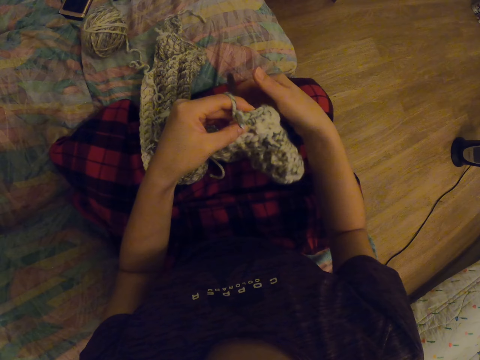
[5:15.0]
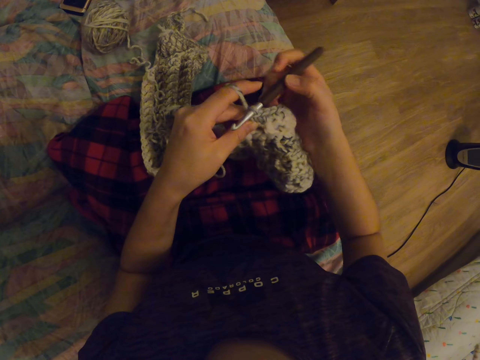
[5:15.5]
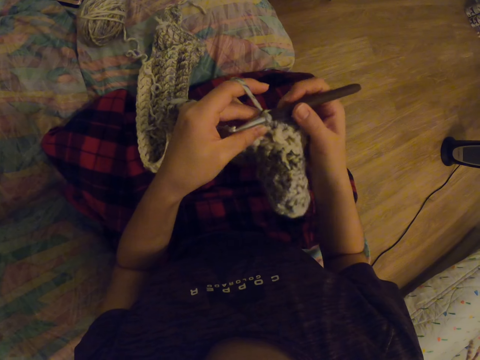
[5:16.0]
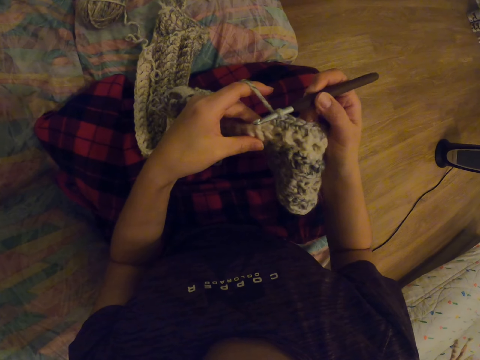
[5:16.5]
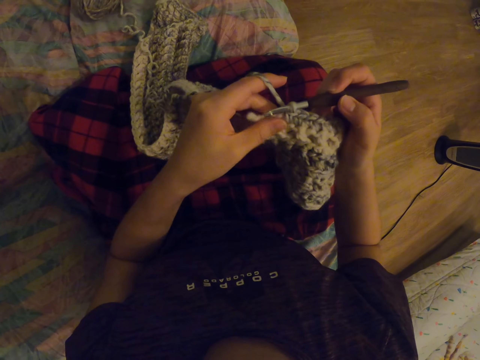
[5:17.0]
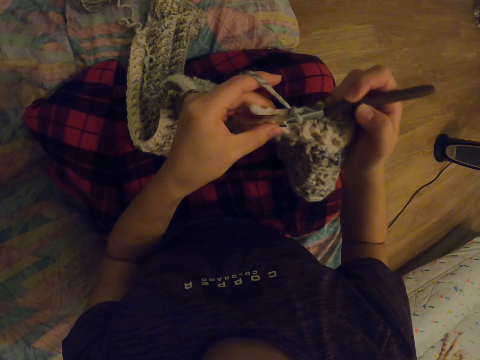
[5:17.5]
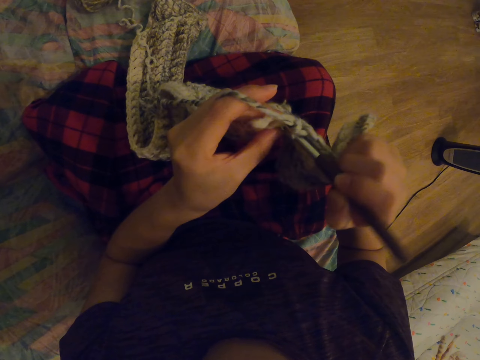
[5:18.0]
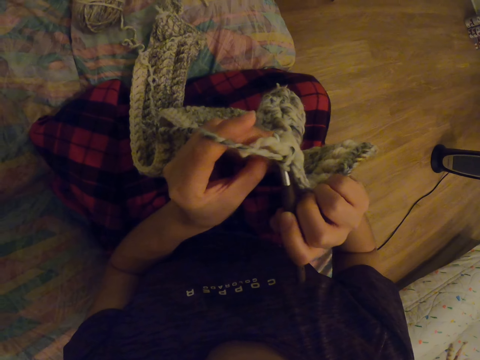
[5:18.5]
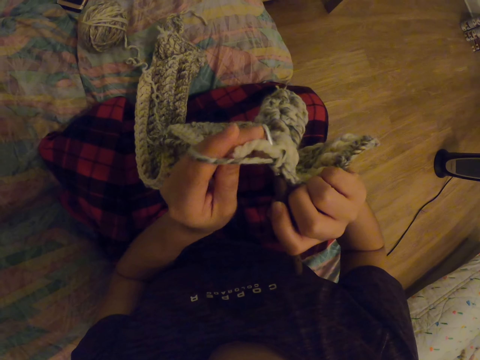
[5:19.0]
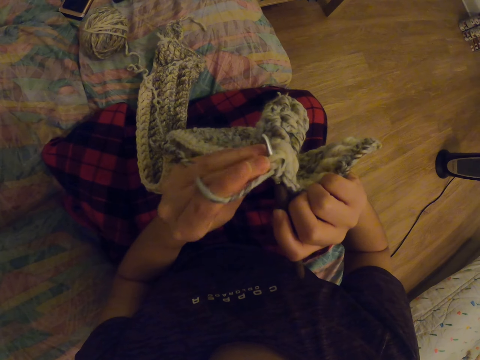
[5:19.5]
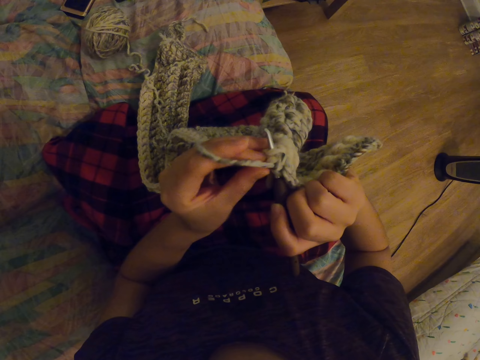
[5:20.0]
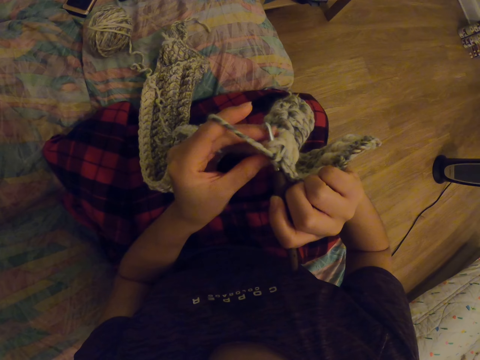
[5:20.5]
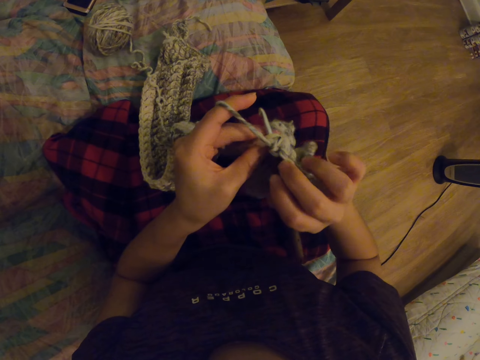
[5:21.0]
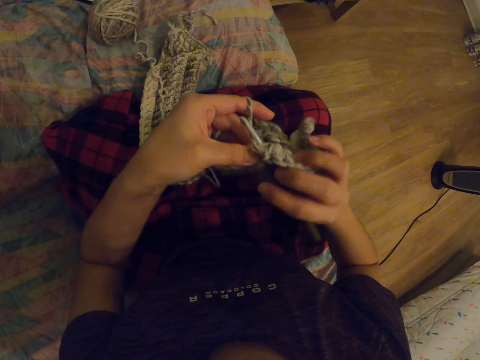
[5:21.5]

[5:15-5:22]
The camera wearer stretches the garment. They knit the garment with a crochet hook.

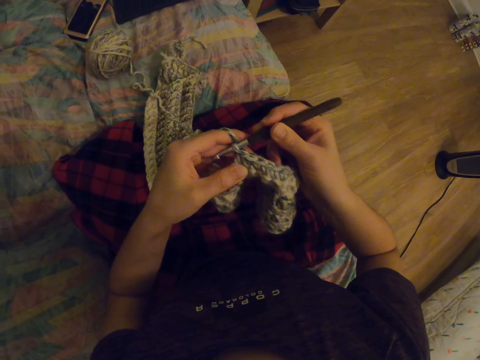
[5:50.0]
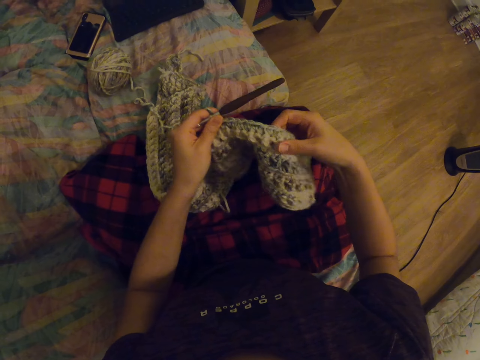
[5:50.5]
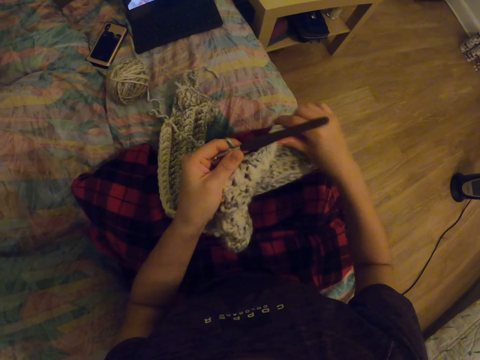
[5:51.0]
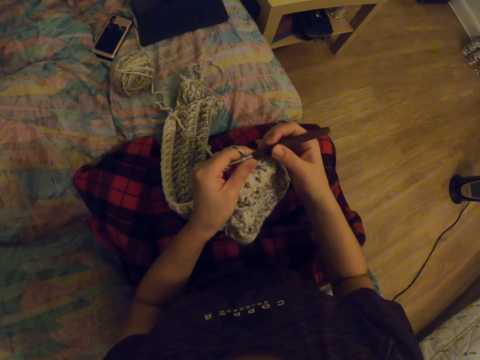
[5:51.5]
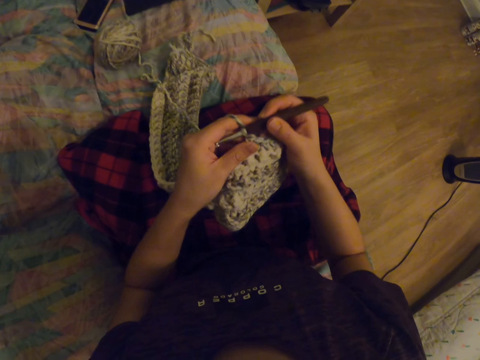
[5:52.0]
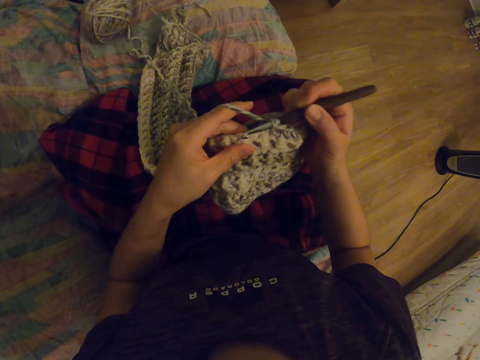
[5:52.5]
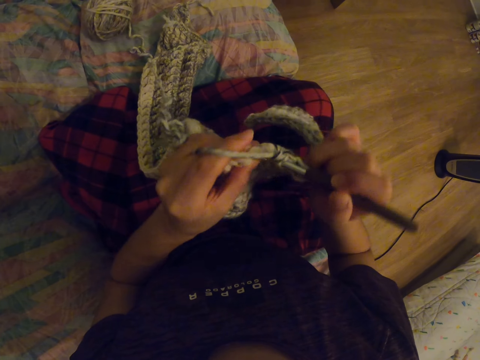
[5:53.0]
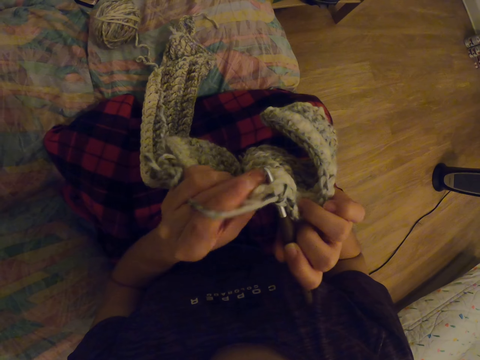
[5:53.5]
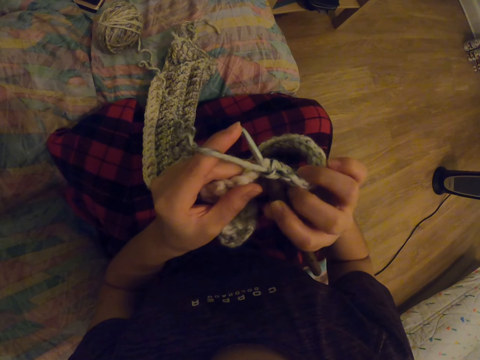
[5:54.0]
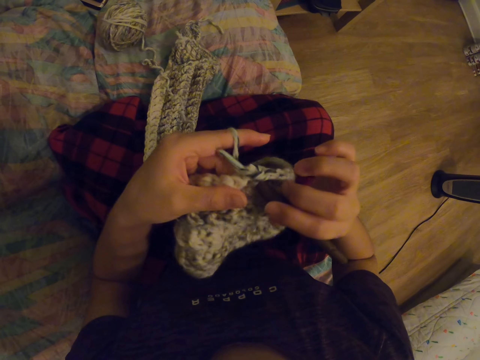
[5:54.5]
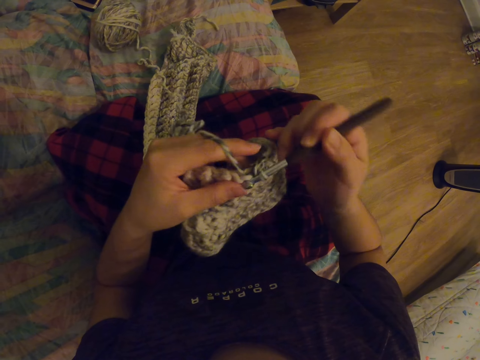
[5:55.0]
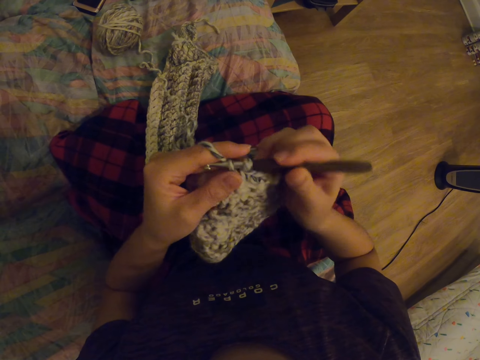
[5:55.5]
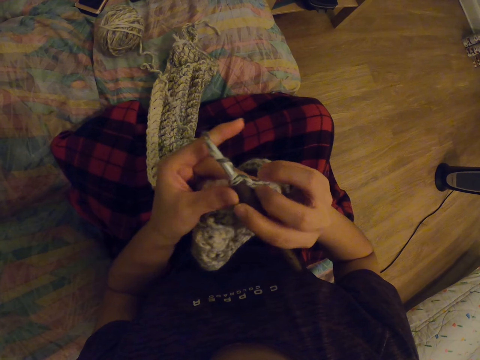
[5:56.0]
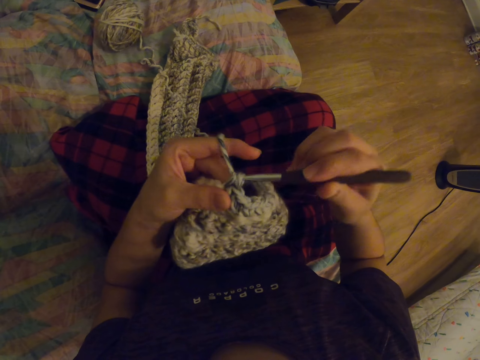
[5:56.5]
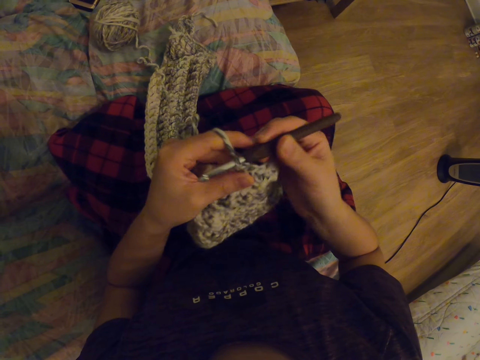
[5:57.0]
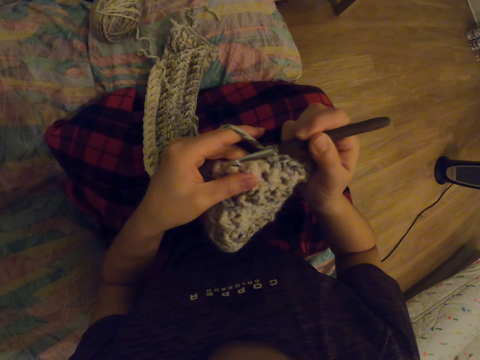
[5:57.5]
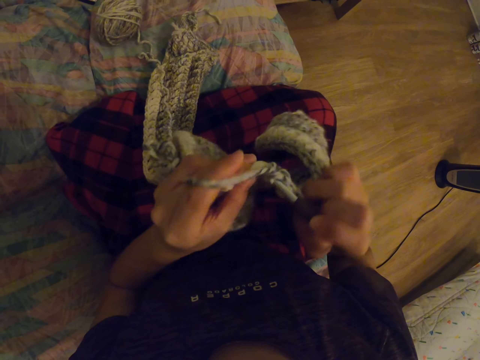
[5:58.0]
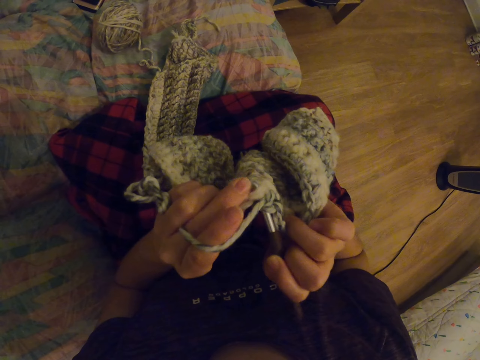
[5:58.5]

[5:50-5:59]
The camera wearer stretches the garment. They knit the garment with a crochet hook.

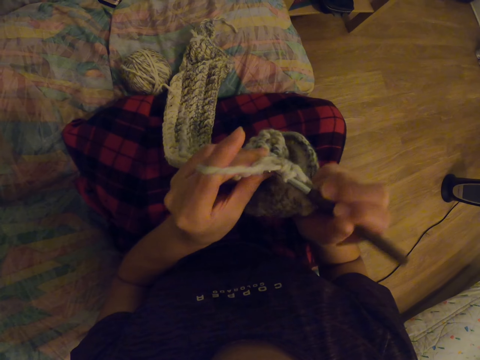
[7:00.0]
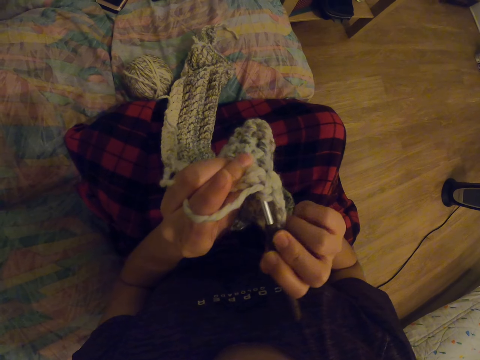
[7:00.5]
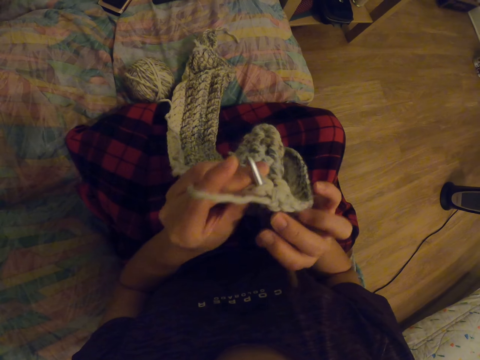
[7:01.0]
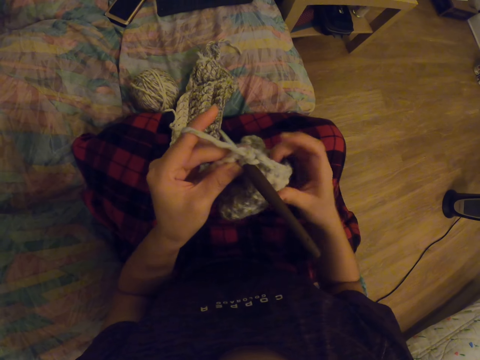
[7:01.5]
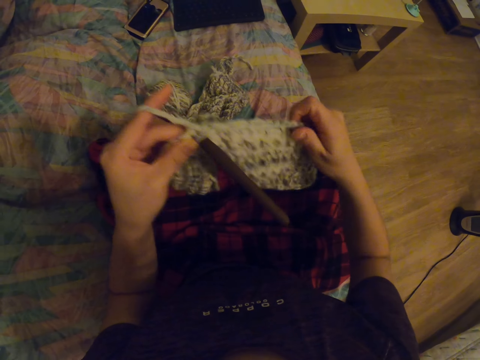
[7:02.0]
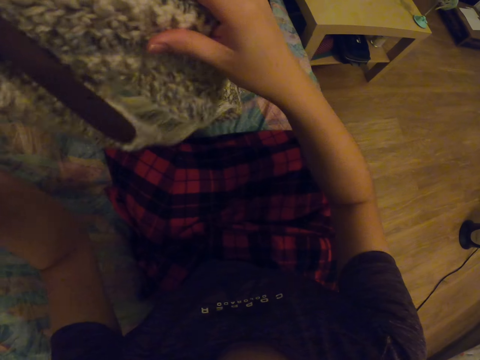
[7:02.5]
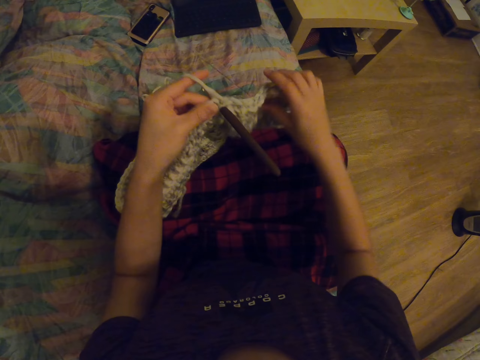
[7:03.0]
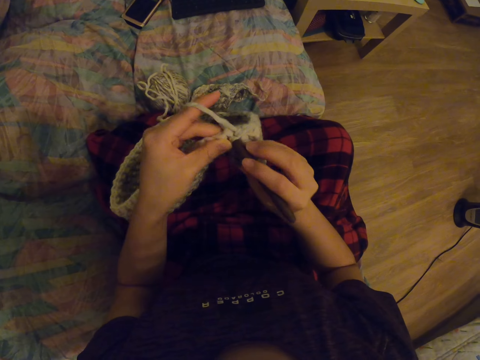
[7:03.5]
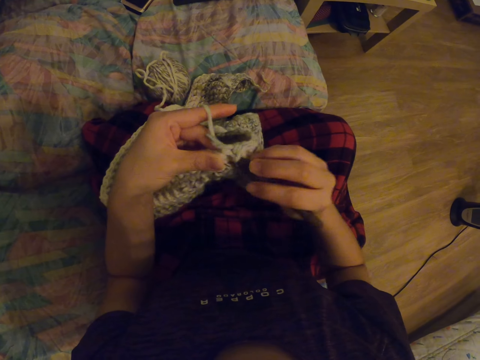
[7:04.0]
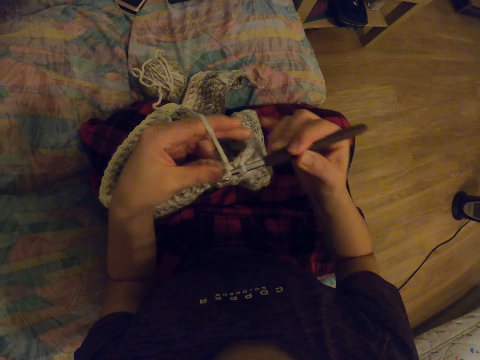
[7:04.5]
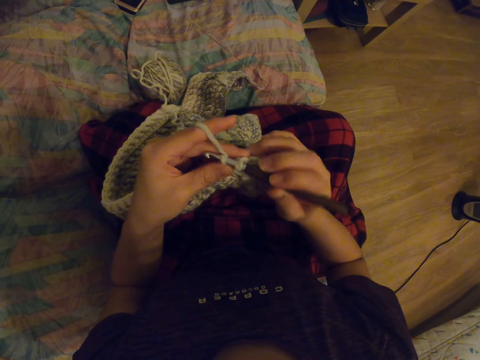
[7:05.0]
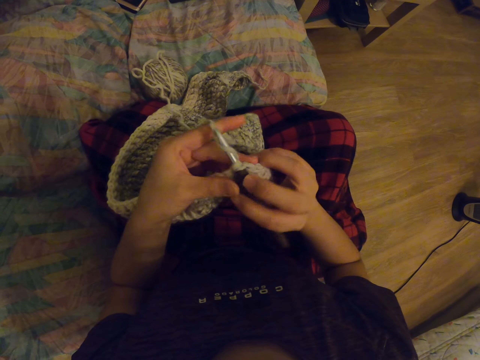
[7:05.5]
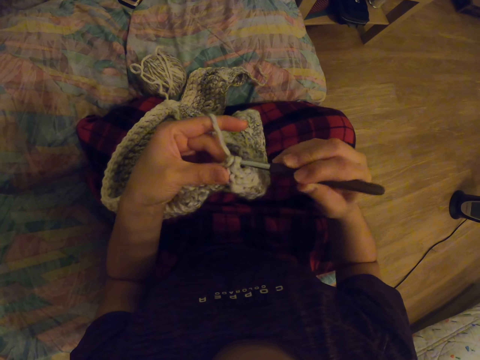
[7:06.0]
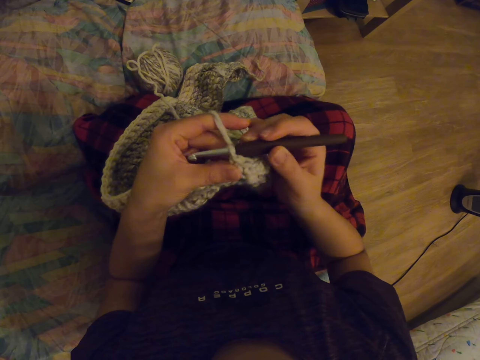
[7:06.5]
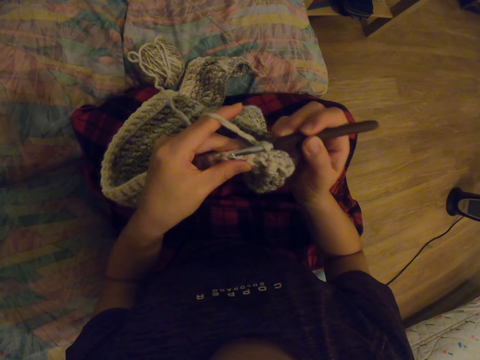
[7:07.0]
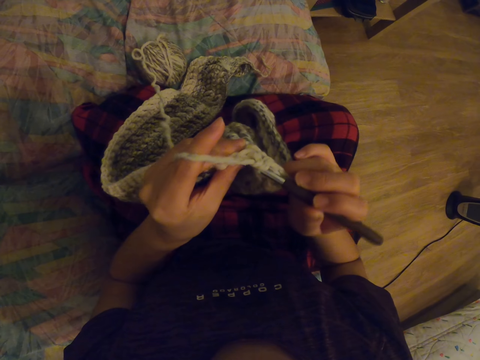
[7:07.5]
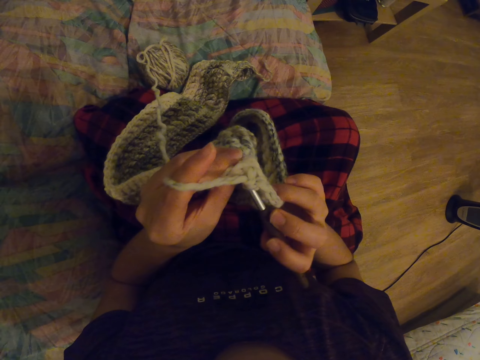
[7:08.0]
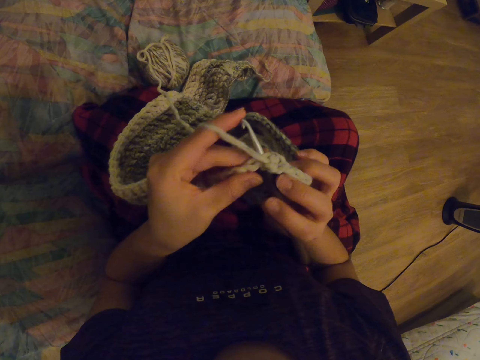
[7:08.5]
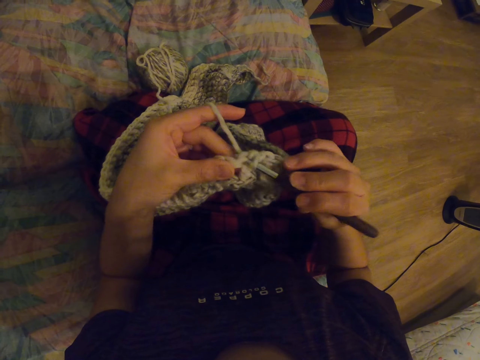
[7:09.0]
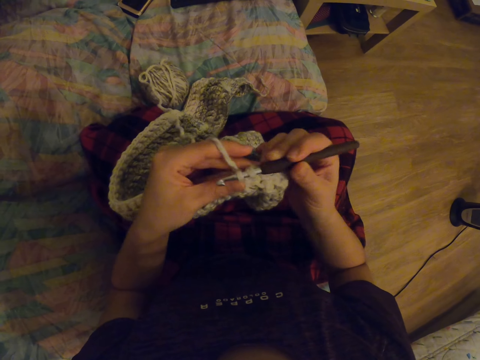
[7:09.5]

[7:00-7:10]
The camera wearer stretches the garment. They knit the garment with a crochet hook.
